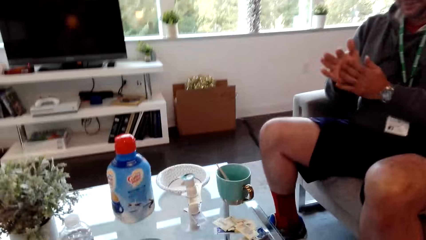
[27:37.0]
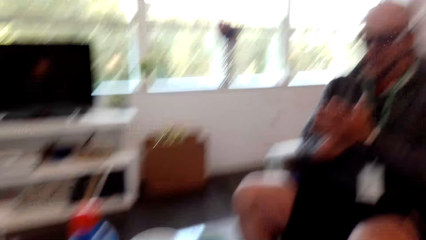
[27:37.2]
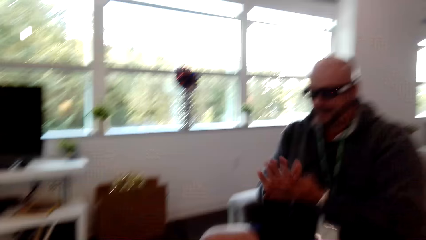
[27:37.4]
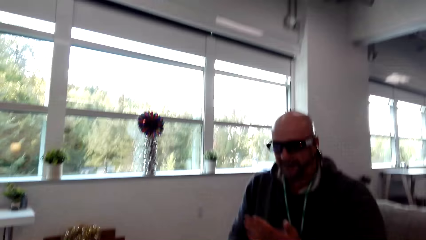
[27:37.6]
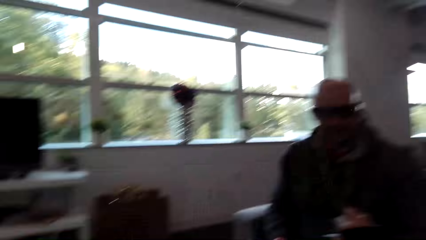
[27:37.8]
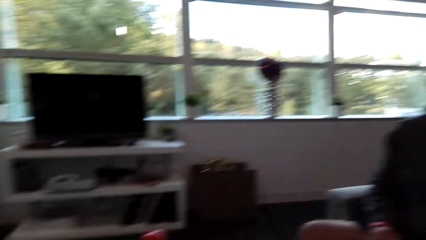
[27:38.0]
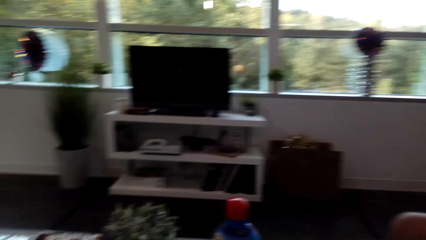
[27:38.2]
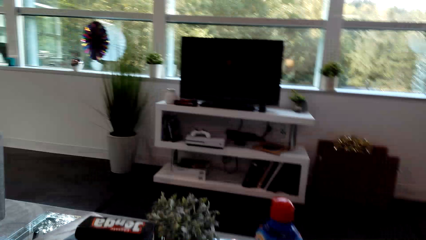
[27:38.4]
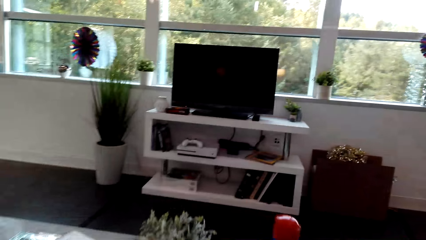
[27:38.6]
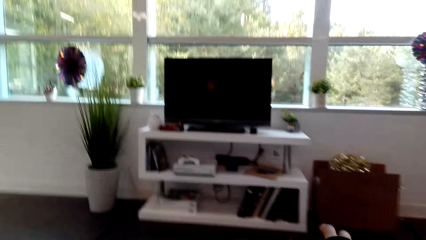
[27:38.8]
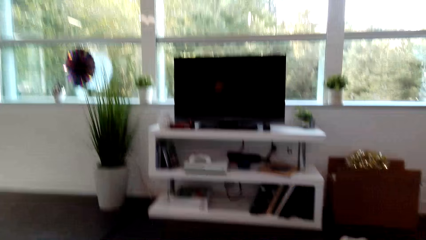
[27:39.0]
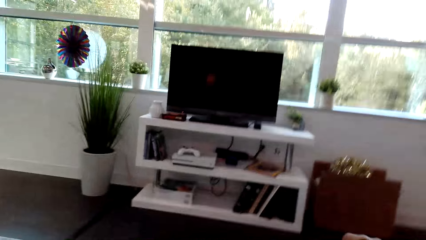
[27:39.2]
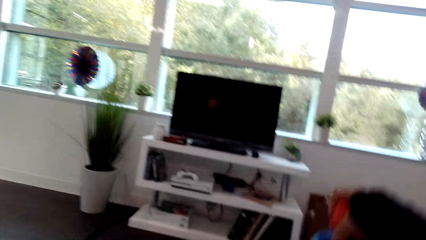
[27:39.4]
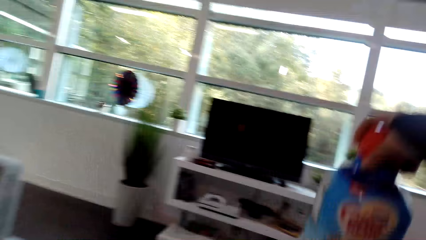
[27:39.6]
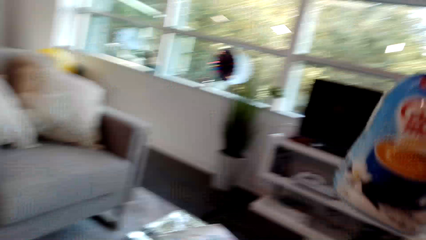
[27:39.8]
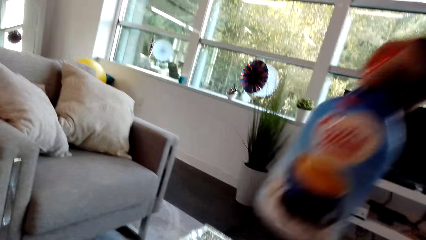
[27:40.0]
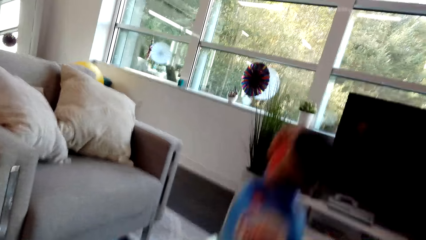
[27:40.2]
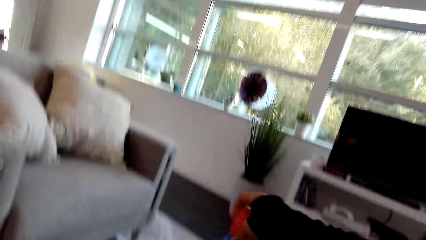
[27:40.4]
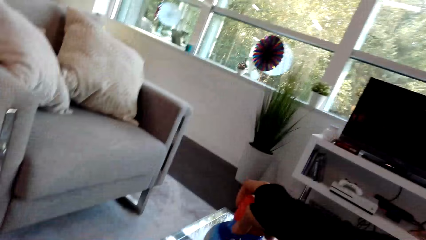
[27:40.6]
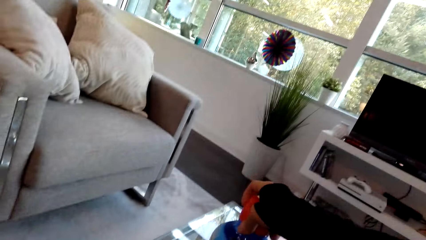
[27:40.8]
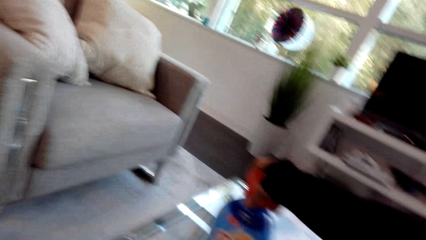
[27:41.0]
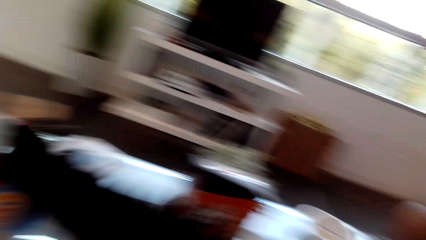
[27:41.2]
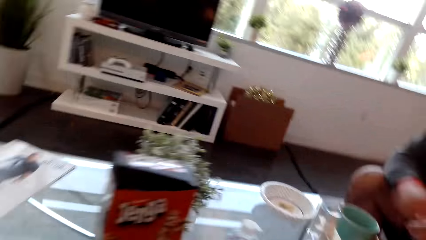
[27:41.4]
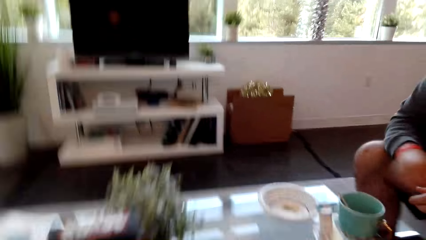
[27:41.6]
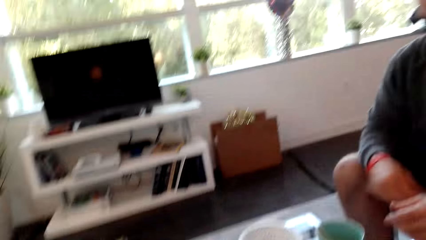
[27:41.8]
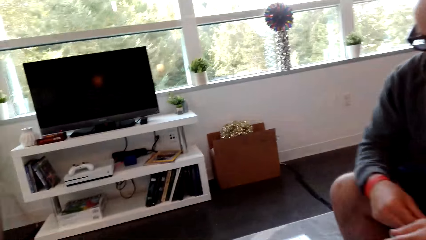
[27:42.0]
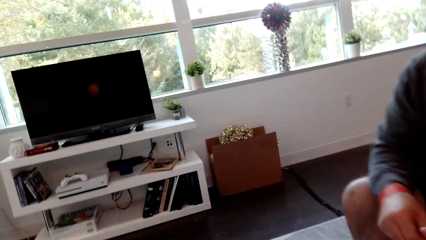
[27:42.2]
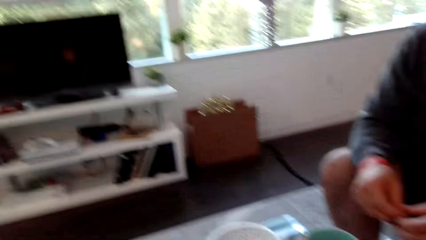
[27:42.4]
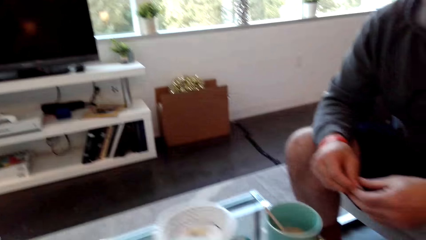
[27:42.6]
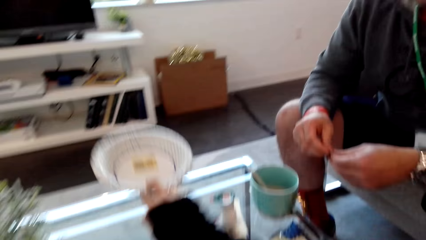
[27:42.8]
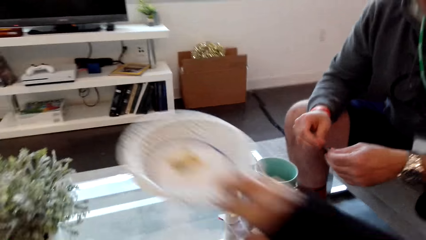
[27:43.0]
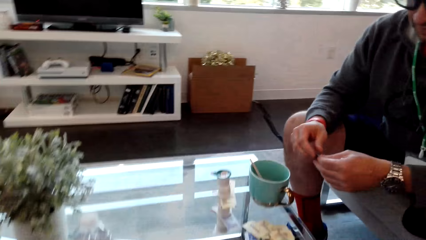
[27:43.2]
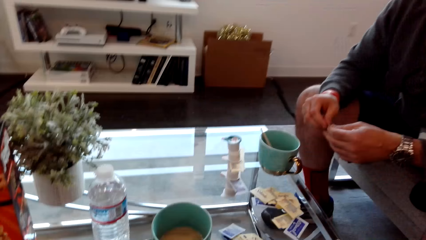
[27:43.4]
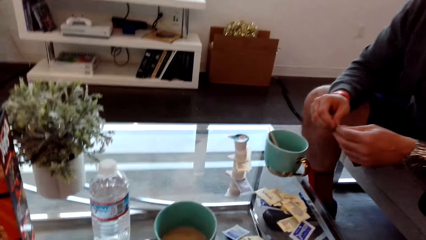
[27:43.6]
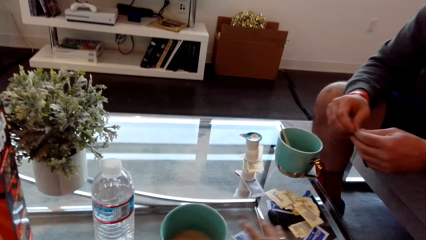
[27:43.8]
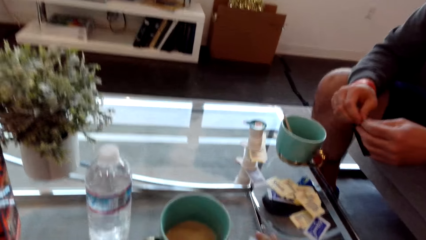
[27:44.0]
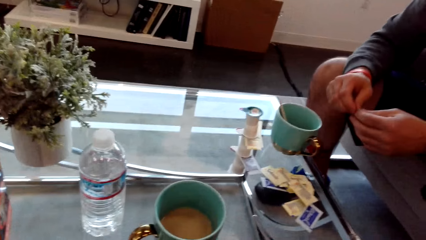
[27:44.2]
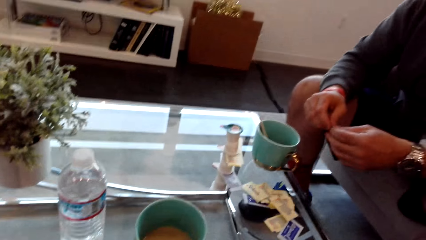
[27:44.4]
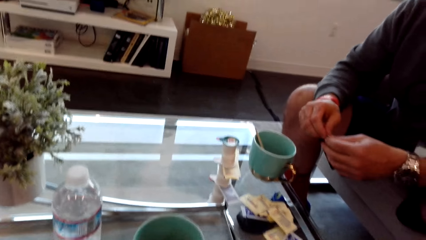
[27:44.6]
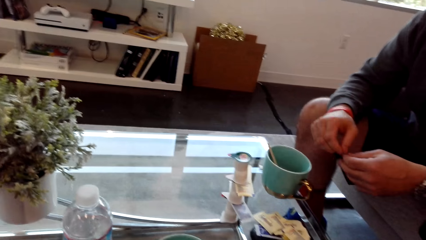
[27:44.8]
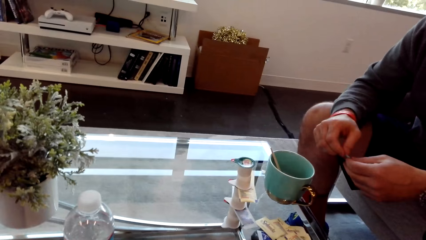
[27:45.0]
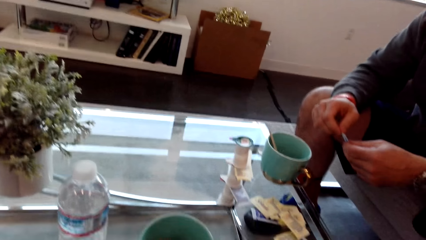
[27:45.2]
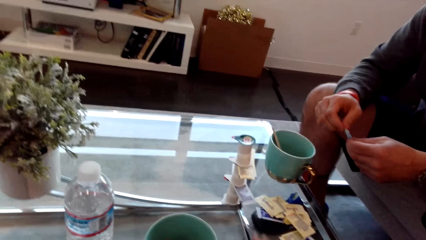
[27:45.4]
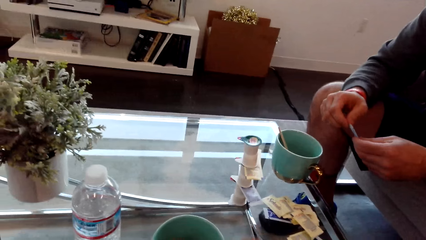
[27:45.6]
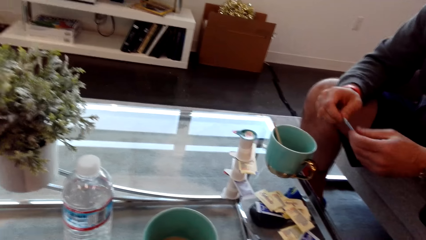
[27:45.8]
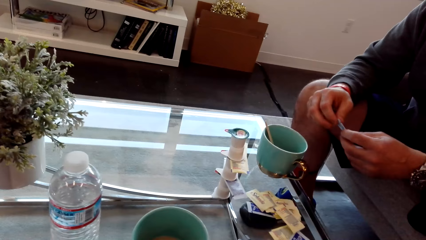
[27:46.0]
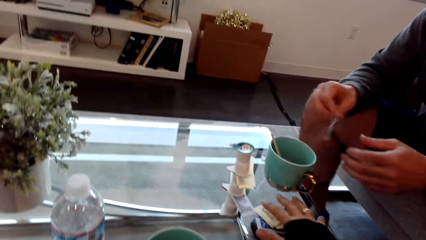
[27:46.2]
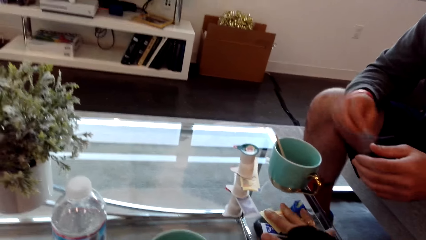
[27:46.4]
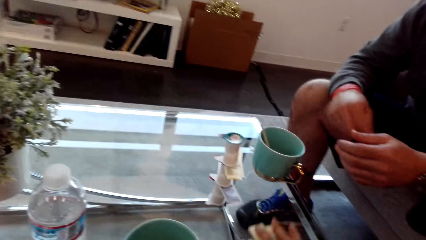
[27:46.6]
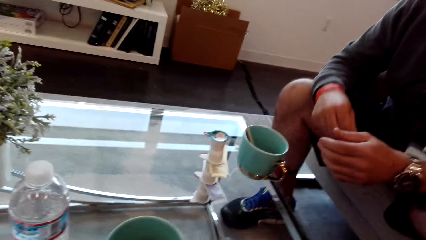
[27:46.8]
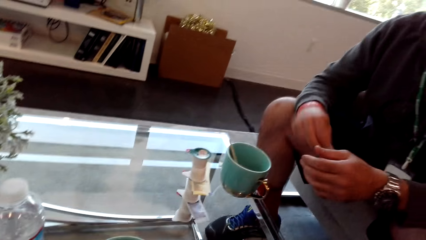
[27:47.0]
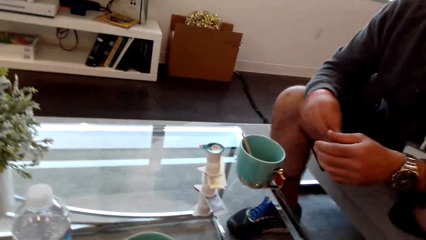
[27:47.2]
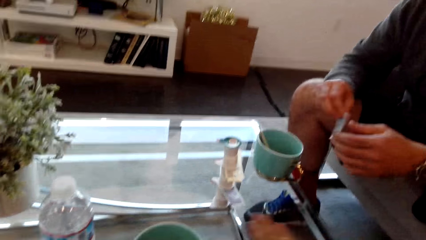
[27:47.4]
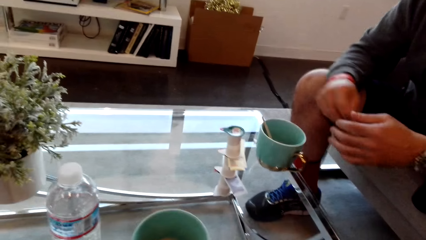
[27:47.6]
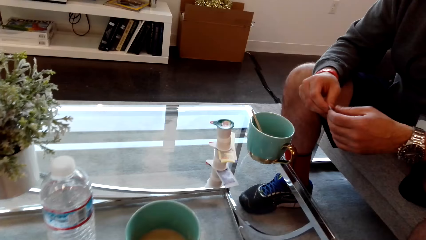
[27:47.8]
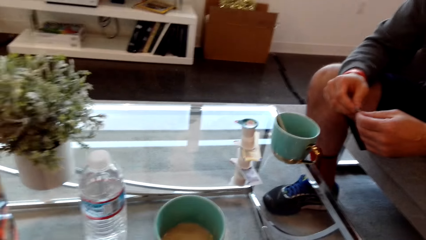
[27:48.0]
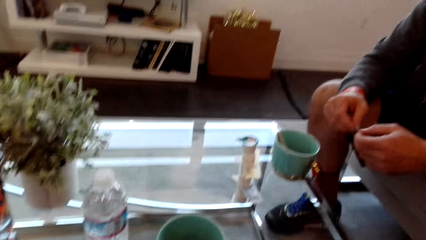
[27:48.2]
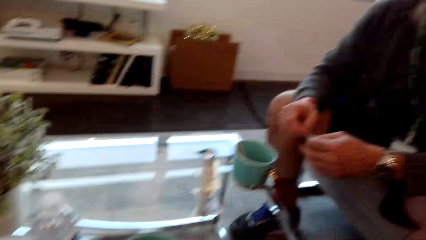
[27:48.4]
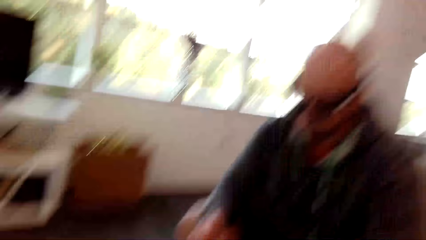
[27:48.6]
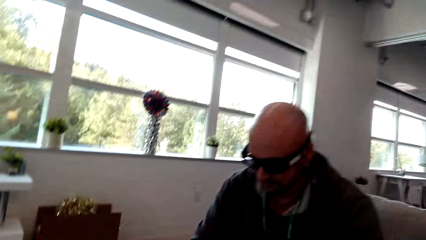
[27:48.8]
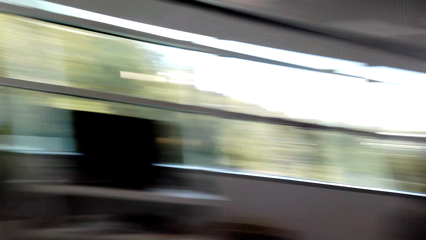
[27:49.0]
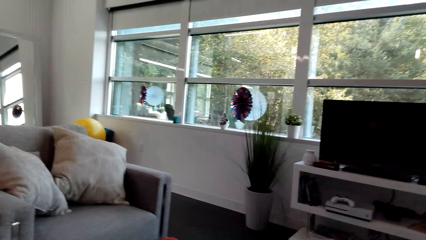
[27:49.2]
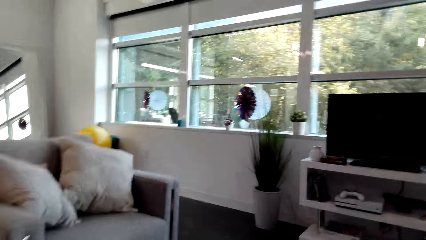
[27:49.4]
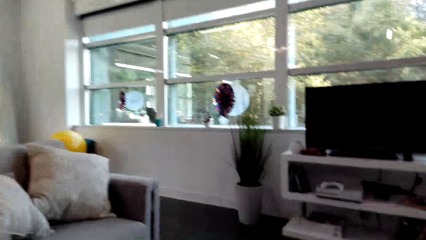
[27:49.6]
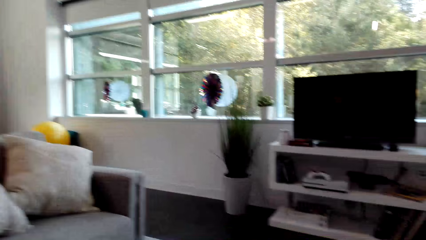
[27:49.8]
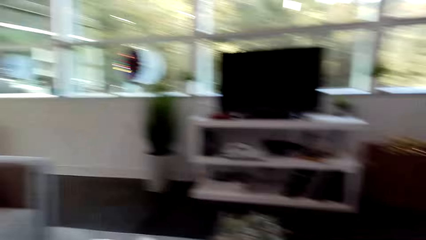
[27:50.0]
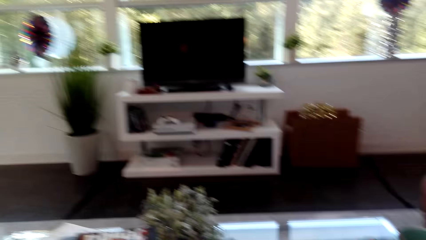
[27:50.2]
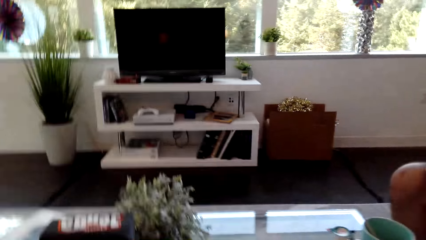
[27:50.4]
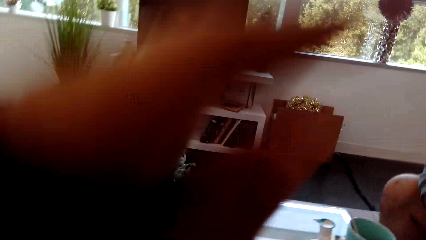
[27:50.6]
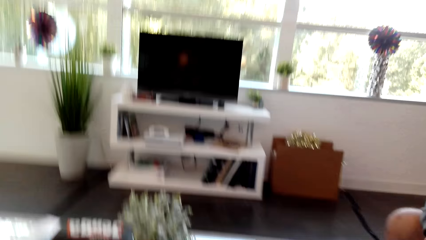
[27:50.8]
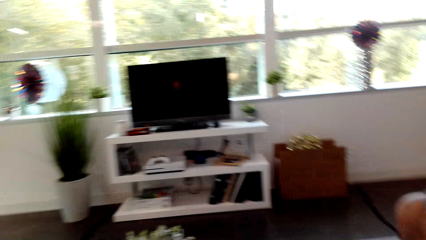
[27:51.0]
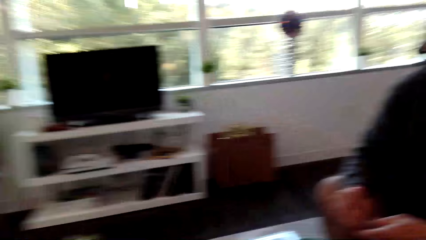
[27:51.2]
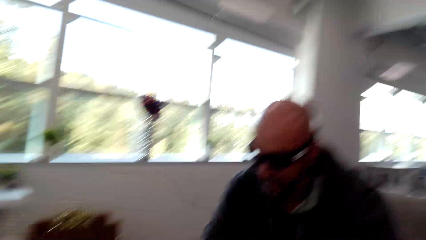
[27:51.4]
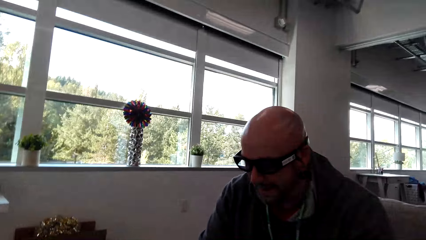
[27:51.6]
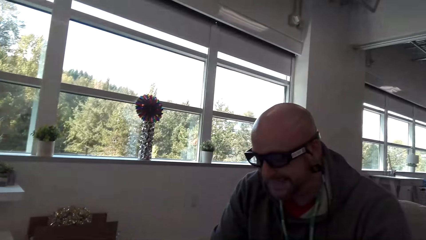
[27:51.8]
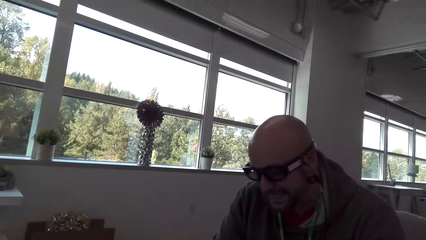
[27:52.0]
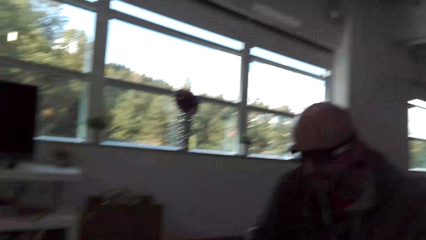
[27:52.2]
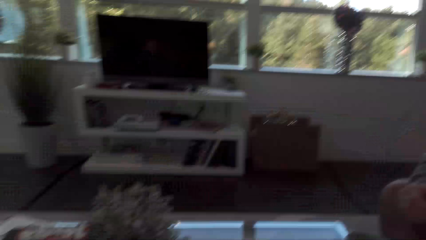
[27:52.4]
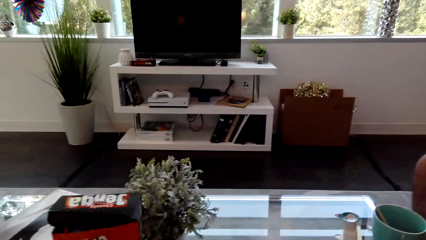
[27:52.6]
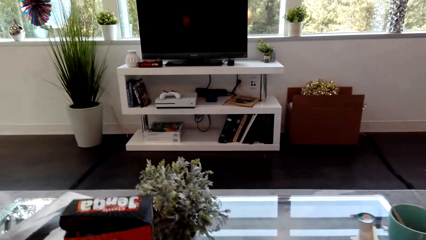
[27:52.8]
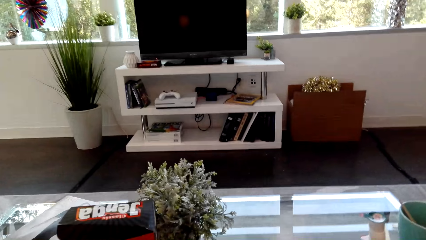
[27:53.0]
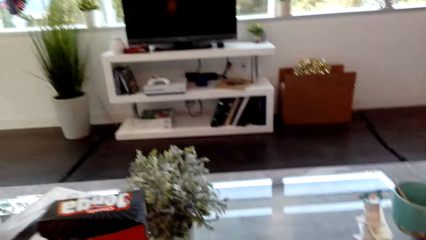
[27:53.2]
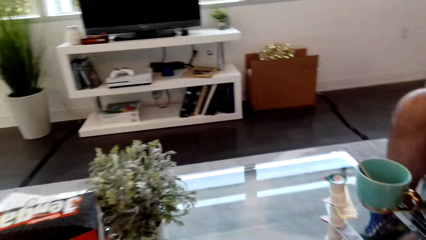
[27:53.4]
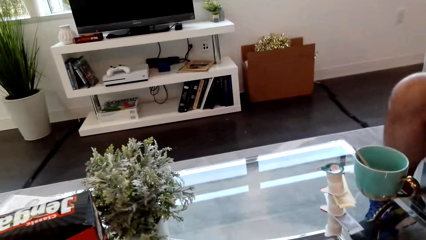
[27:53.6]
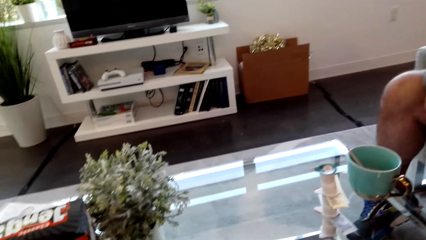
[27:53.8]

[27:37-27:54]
The man rubs hands. The camera wearer looks around. They pick up a coffee mate. They place the coffee mate on the table. They dialog with the man and pick up a plate. The man flips a paper. The camera wearer touches something. They dialog with the man. The man looks around. The camera wearer looks around. They dialog with the man.
